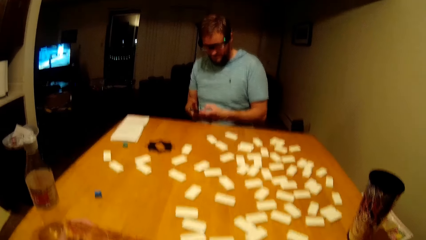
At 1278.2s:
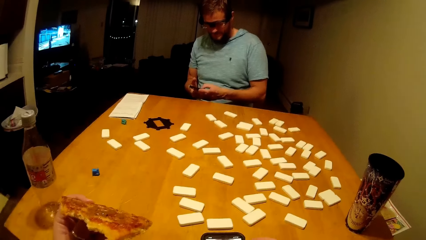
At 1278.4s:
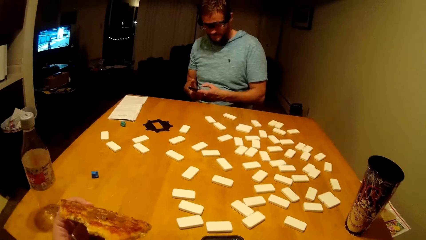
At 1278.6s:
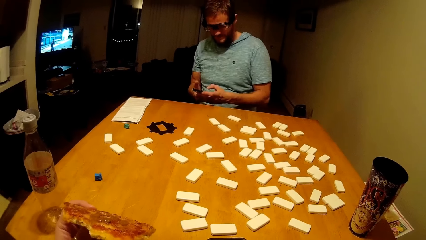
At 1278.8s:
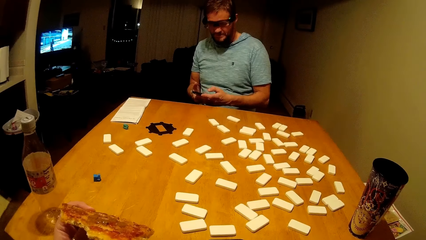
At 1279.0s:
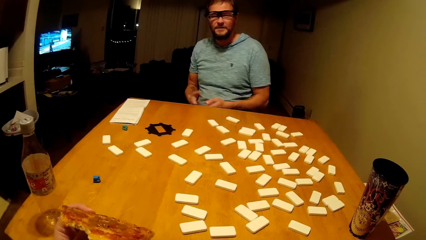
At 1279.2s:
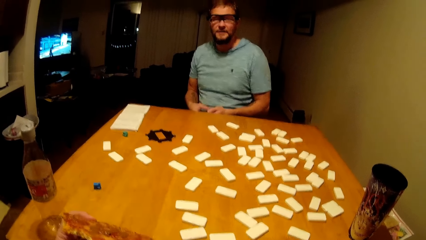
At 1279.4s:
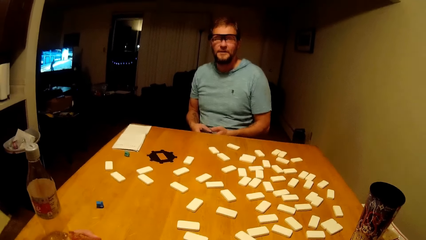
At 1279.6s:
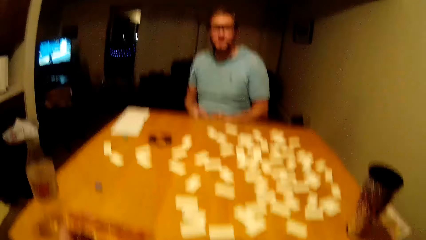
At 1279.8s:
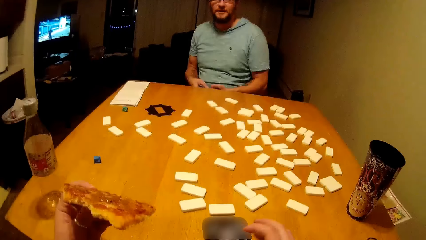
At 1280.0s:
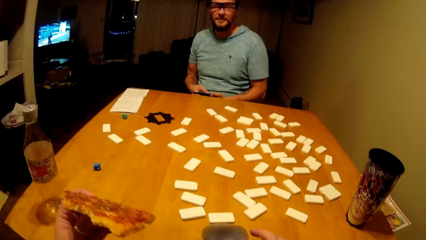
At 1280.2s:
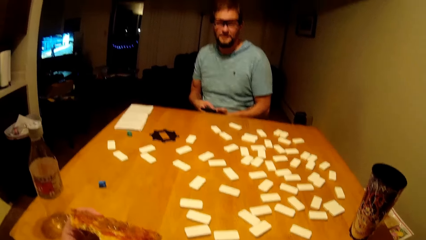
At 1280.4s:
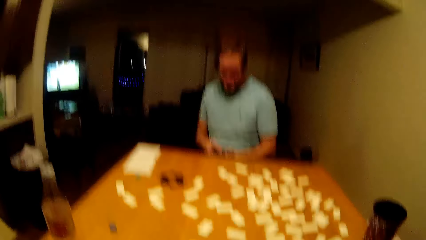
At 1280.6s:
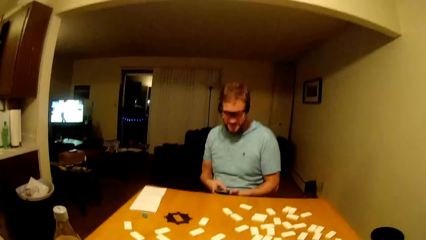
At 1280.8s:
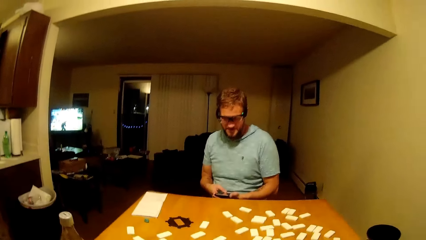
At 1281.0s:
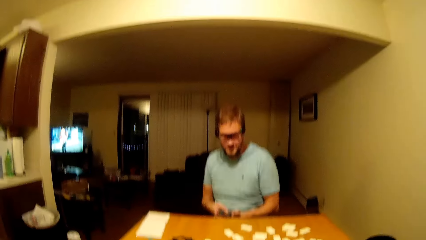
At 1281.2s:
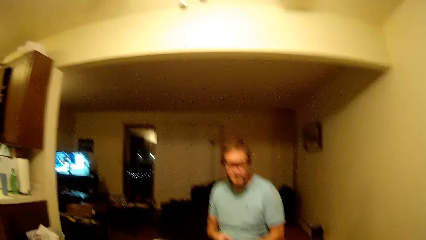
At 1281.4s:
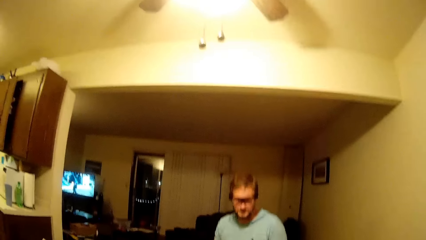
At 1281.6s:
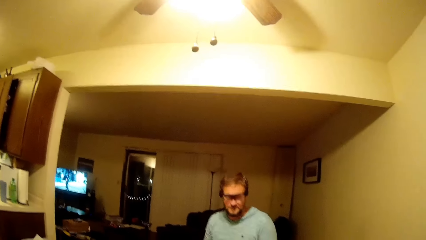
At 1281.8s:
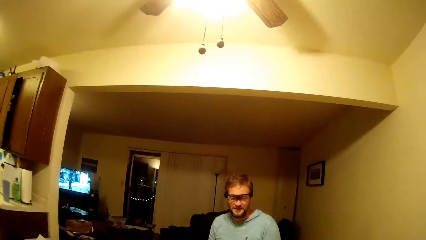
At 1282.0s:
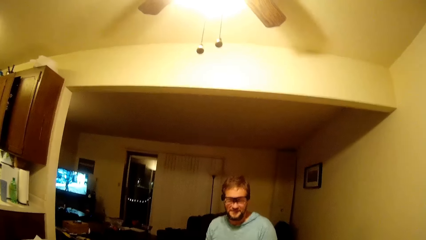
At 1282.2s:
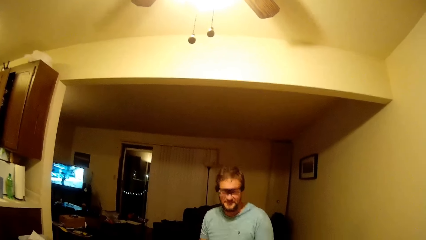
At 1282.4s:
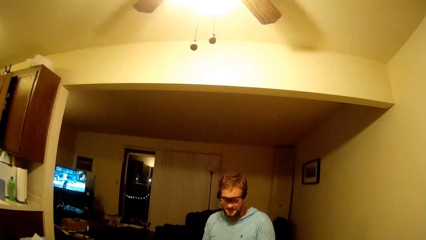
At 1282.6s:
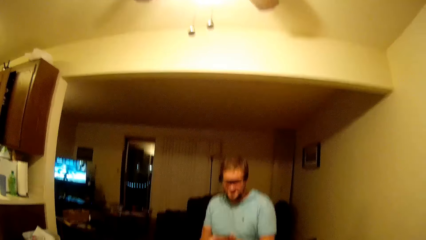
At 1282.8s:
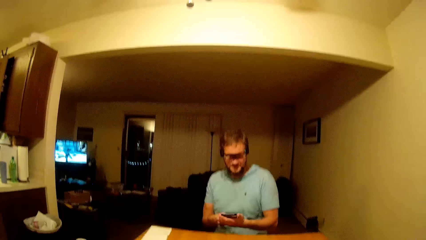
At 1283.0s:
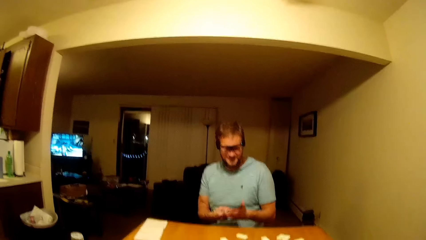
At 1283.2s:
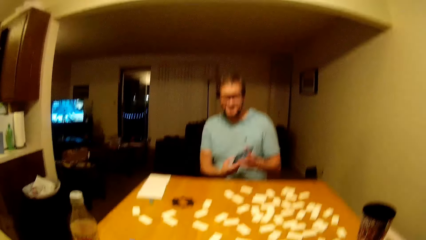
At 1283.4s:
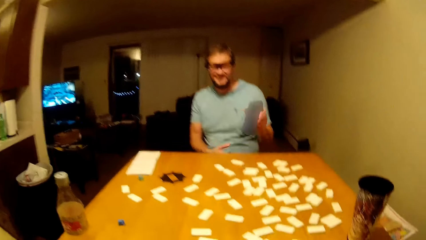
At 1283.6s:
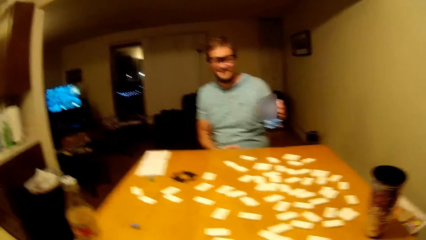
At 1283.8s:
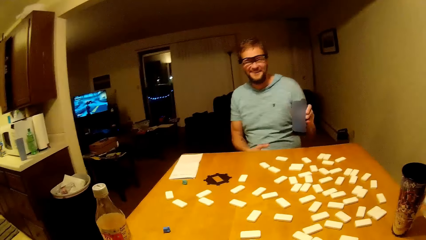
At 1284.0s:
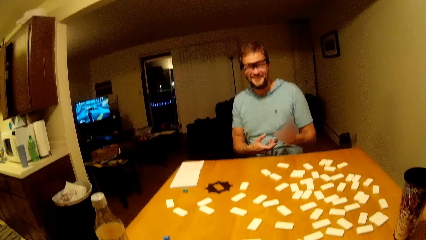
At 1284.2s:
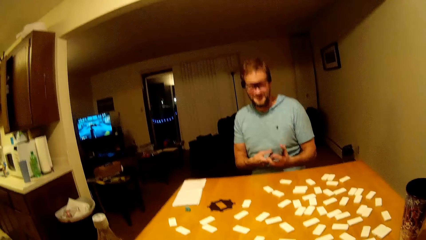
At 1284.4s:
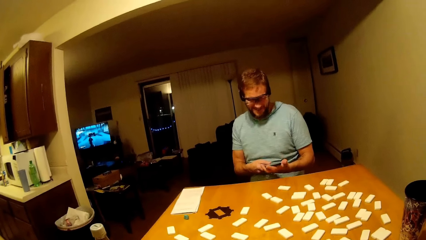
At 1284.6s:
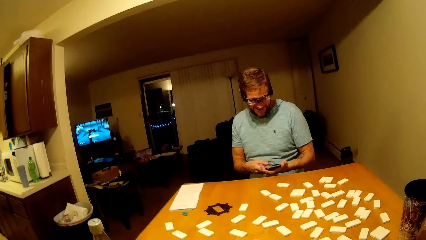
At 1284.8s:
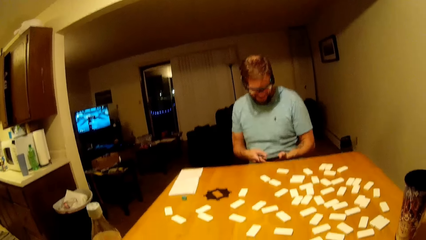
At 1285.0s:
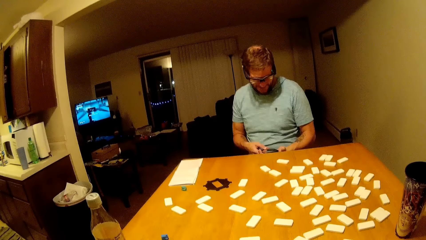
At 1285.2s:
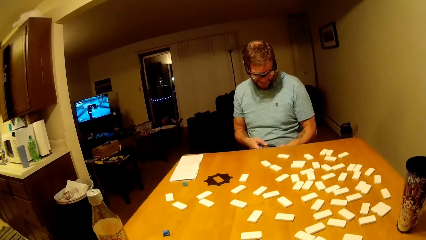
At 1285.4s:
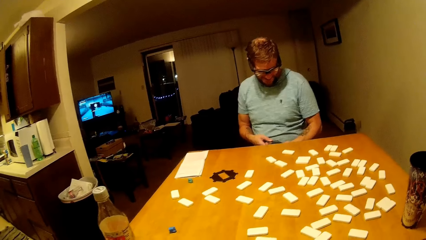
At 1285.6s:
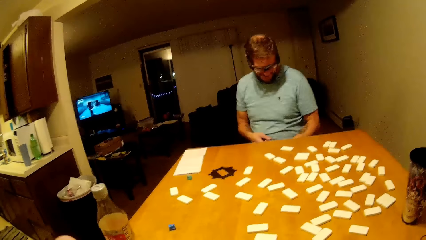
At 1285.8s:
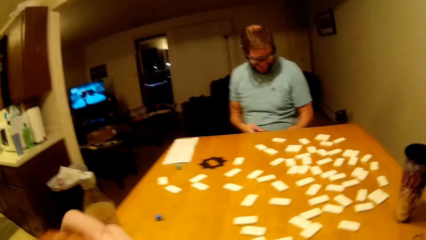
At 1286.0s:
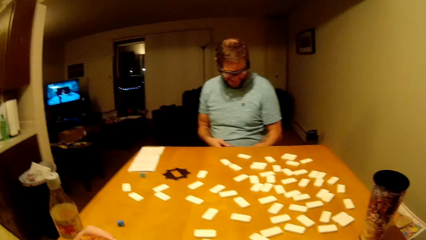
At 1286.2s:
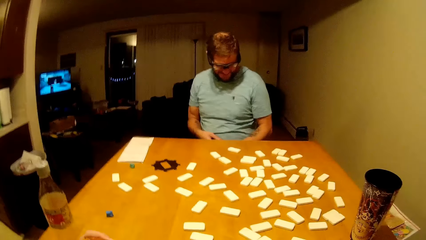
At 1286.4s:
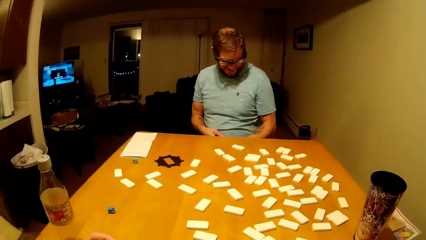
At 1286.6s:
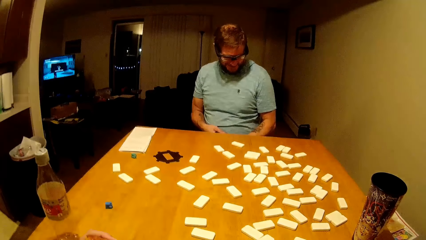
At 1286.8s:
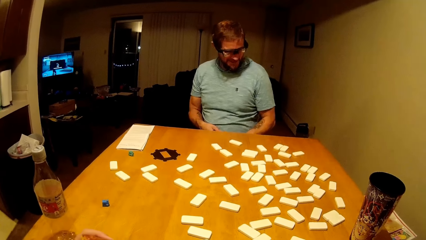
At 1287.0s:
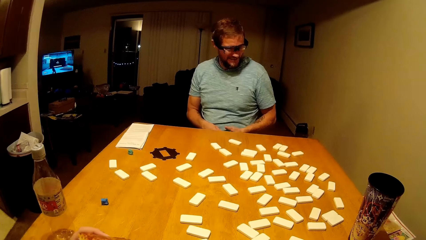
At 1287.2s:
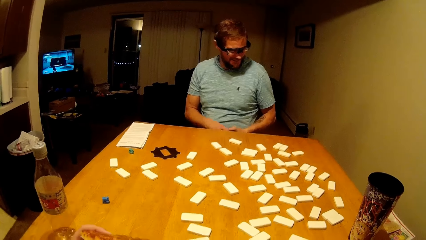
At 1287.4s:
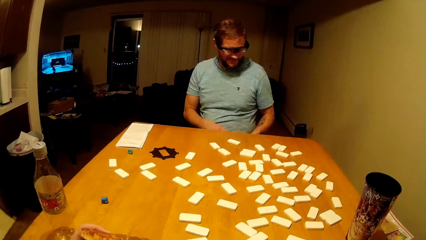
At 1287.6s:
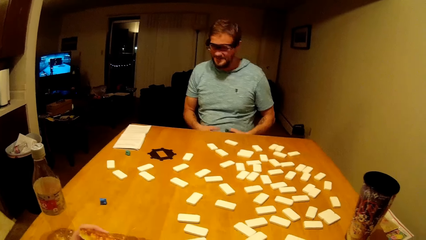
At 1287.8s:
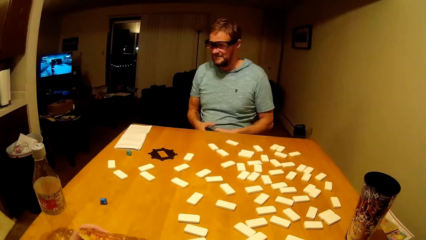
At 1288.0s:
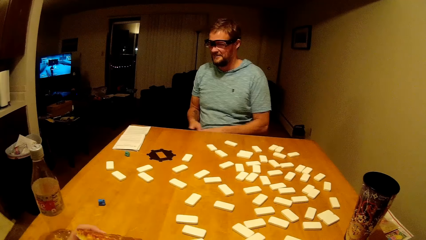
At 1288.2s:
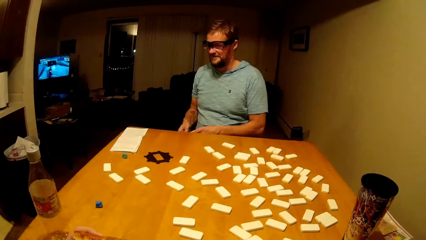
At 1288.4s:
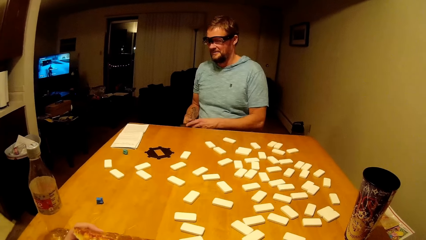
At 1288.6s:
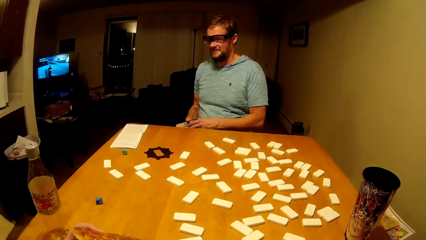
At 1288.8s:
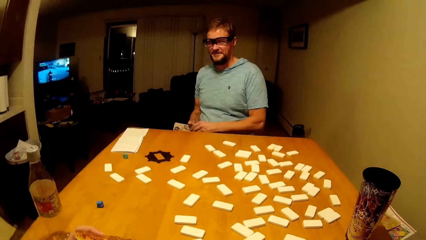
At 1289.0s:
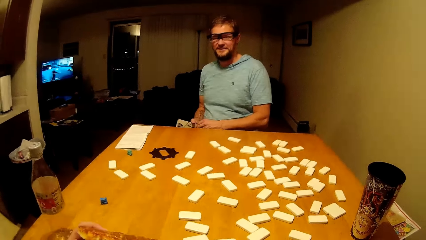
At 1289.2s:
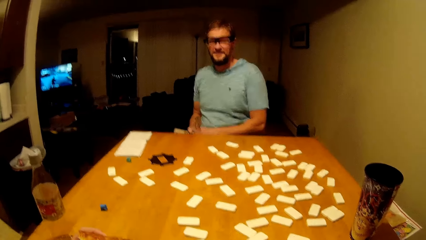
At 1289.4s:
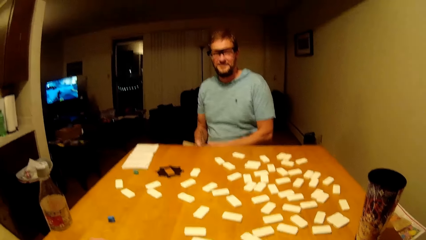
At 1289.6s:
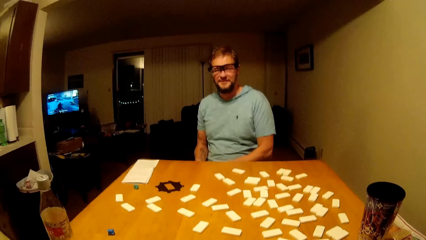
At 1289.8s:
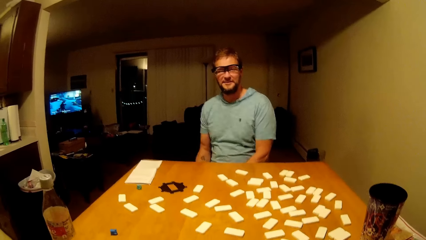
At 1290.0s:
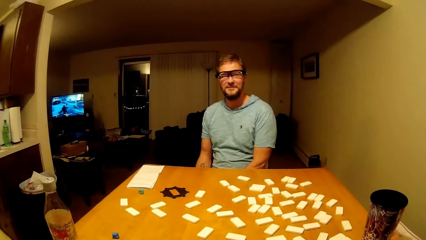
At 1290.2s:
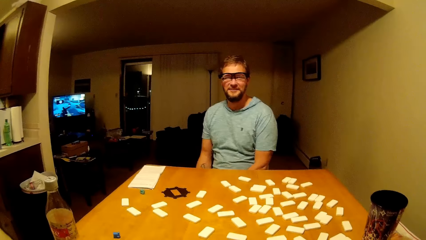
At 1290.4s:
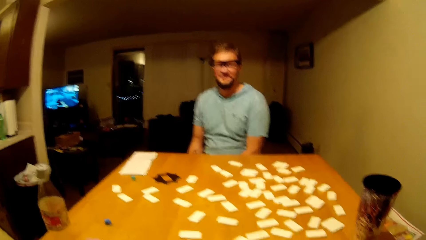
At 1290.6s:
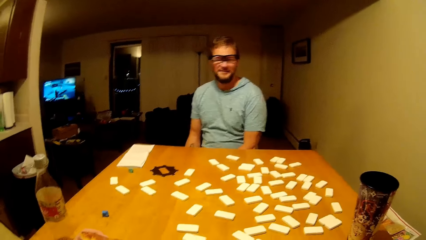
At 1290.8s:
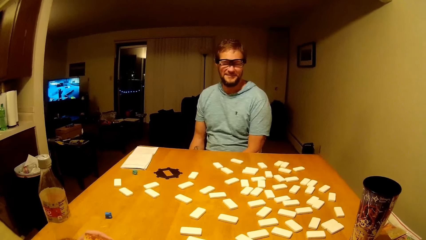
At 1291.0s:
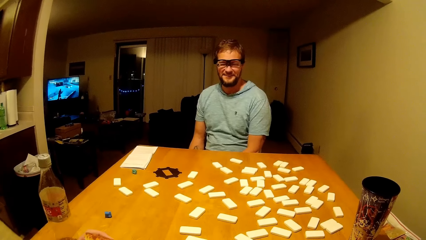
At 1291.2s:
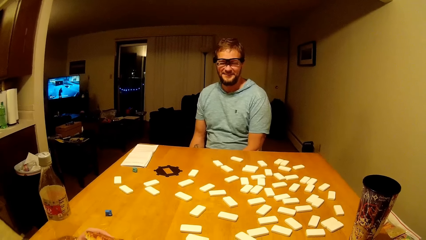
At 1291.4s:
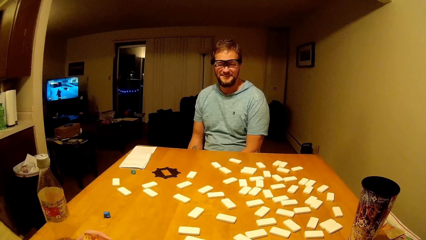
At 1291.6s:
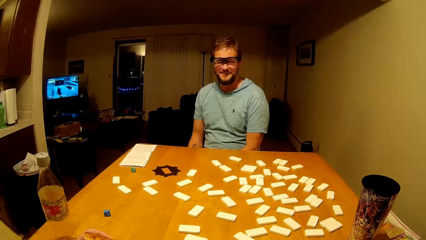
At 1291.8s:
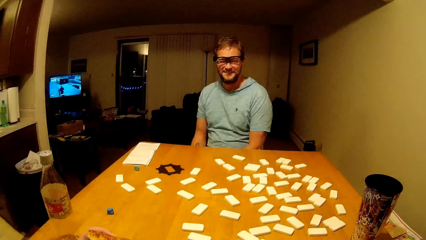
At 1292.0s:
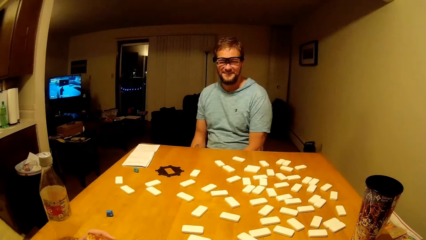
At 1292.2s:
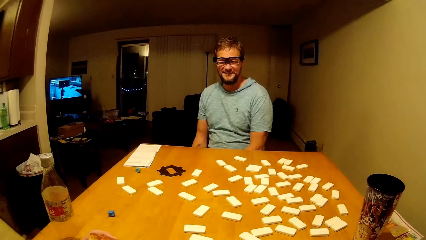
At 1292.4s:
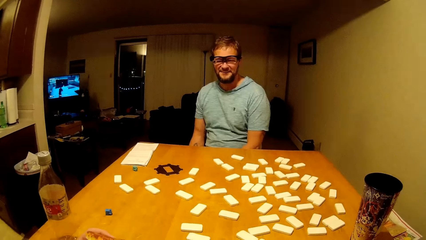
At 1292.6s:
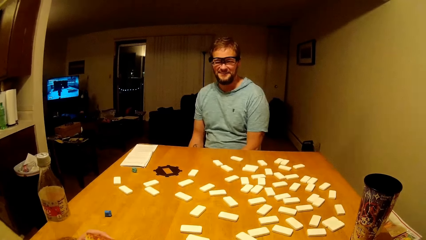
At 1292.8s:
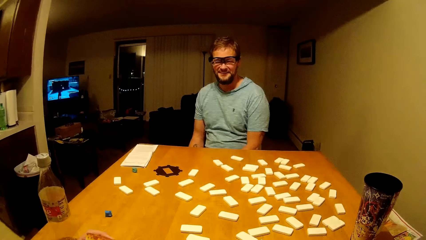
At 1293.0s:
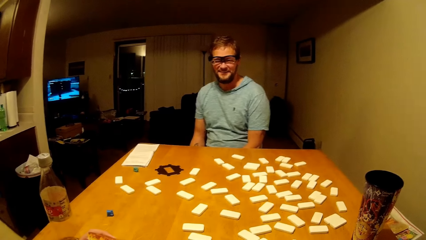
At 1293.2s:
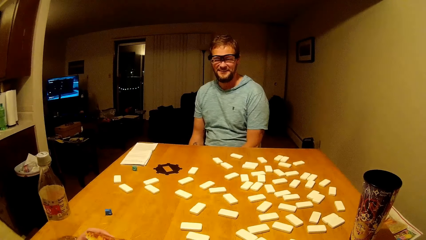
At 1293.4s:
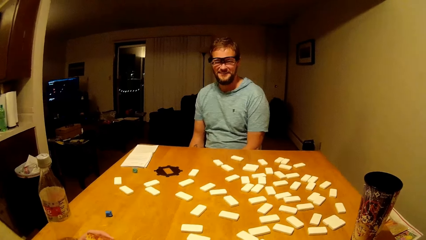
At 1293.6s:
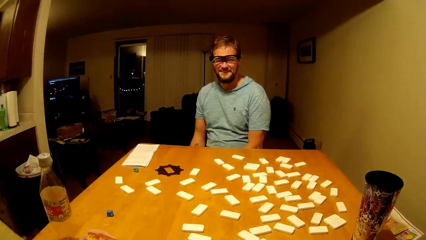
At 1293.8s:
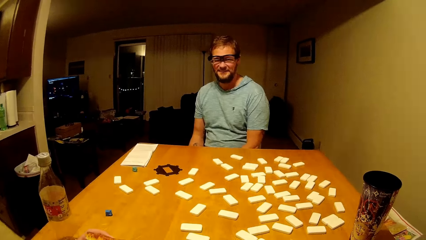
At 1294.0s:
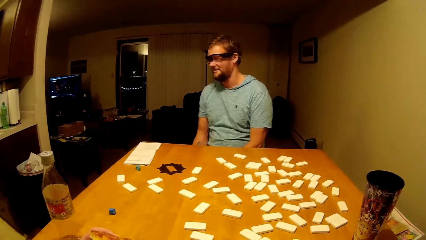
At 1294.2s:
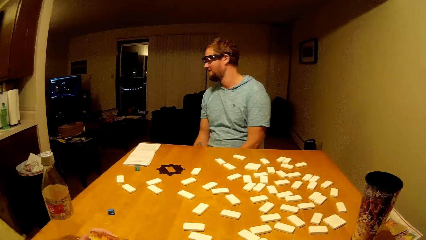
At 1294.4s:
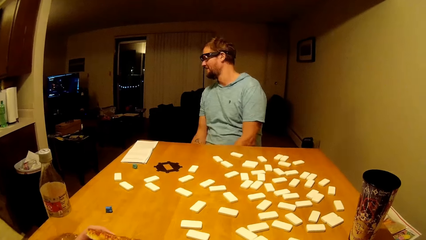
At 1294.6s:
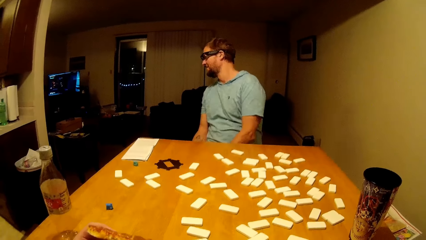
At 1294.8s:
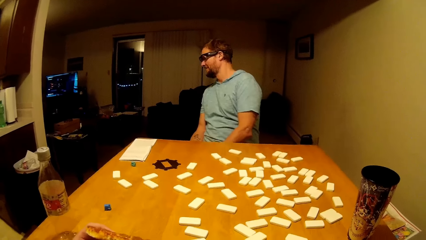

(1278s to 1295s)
The camera wearer talks to a man. The man uses the phone.
